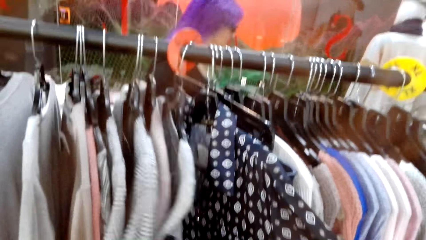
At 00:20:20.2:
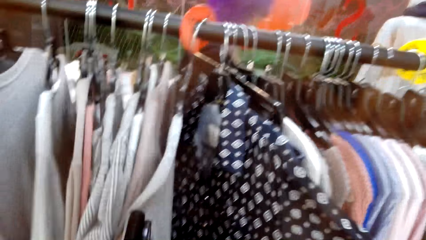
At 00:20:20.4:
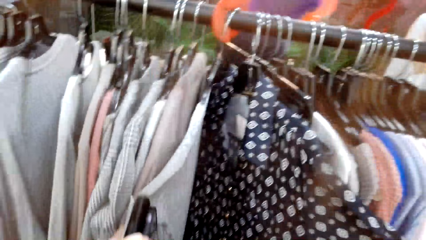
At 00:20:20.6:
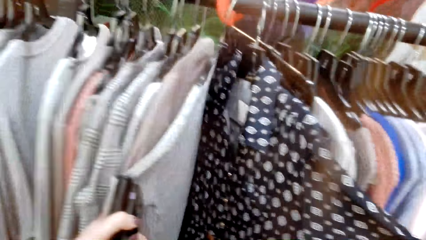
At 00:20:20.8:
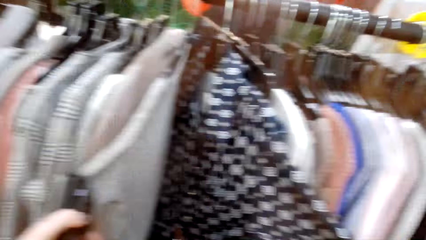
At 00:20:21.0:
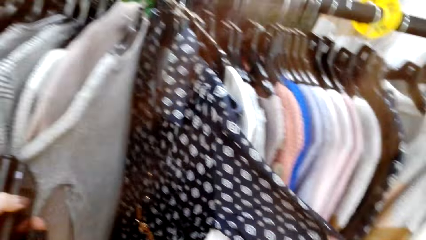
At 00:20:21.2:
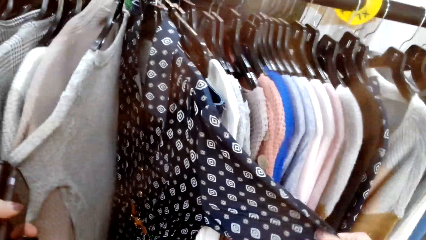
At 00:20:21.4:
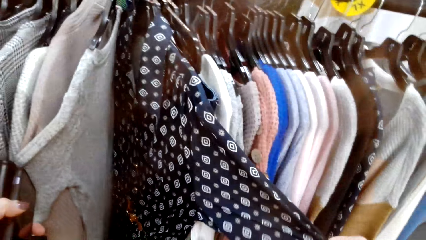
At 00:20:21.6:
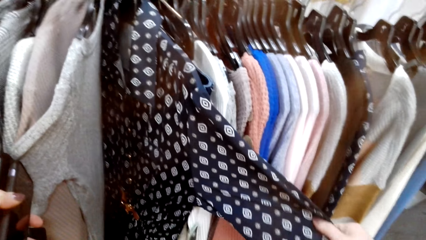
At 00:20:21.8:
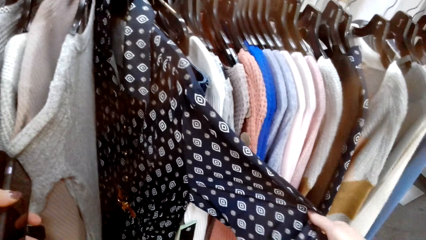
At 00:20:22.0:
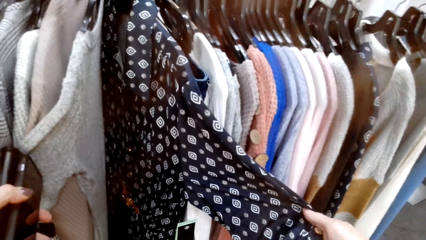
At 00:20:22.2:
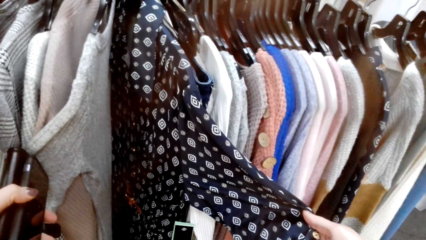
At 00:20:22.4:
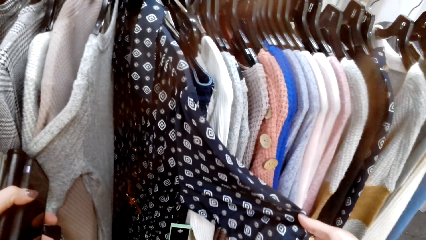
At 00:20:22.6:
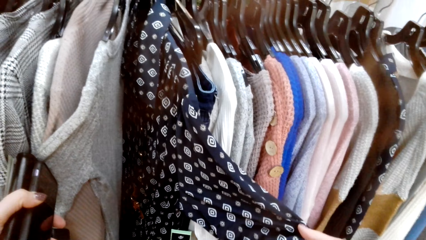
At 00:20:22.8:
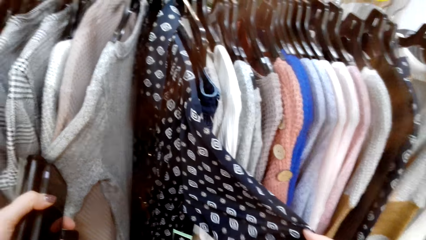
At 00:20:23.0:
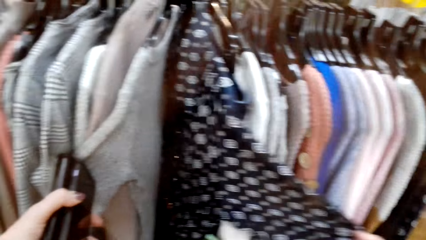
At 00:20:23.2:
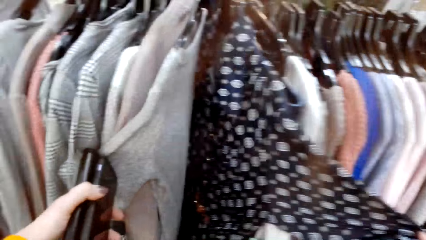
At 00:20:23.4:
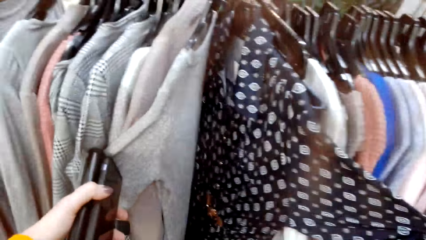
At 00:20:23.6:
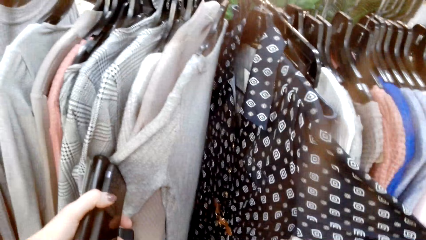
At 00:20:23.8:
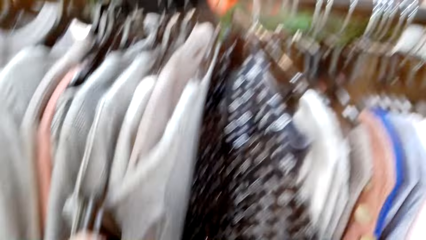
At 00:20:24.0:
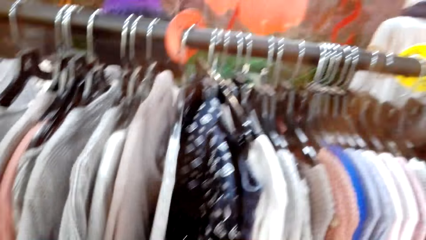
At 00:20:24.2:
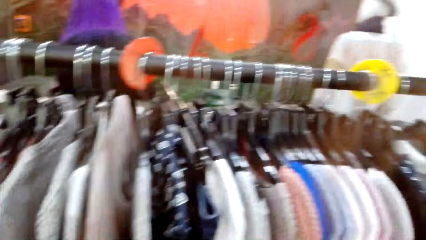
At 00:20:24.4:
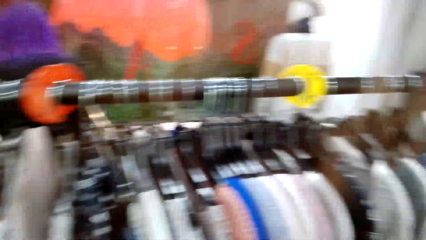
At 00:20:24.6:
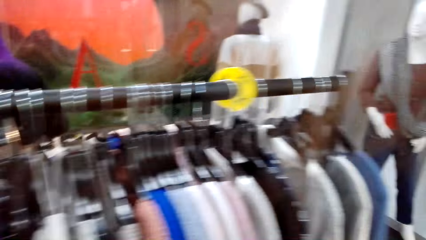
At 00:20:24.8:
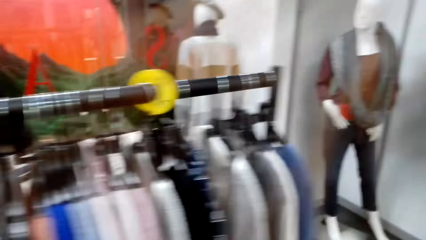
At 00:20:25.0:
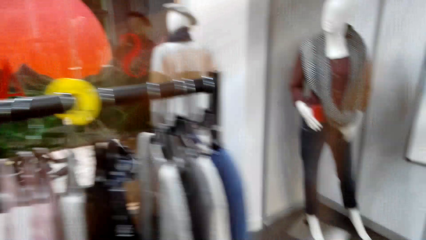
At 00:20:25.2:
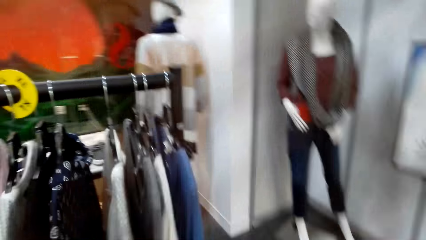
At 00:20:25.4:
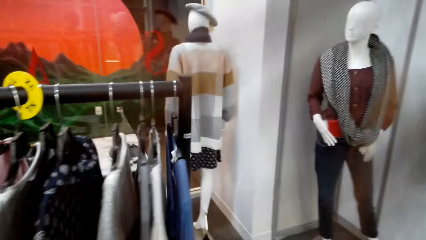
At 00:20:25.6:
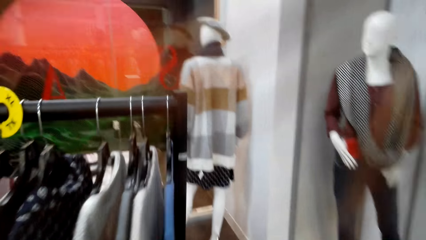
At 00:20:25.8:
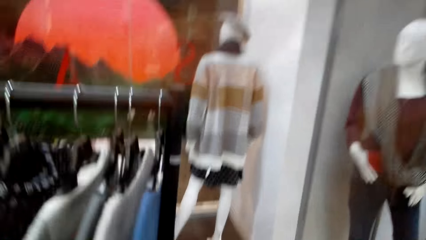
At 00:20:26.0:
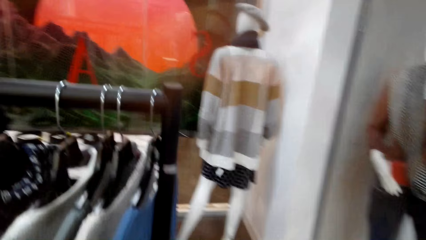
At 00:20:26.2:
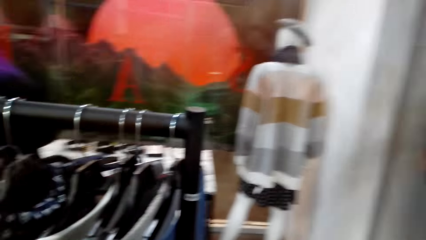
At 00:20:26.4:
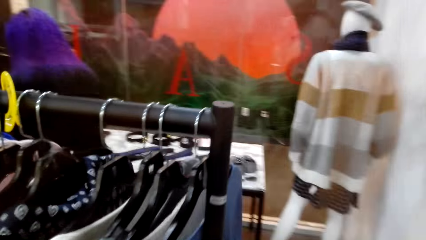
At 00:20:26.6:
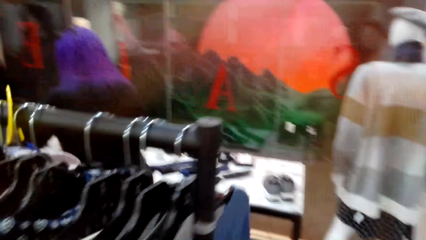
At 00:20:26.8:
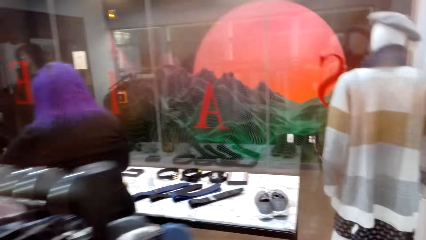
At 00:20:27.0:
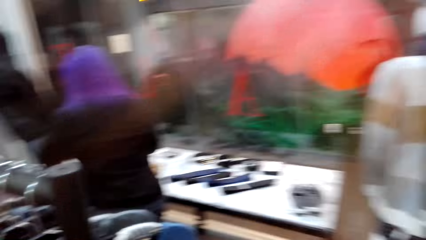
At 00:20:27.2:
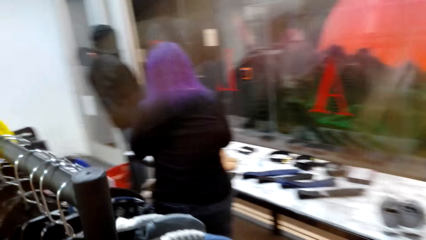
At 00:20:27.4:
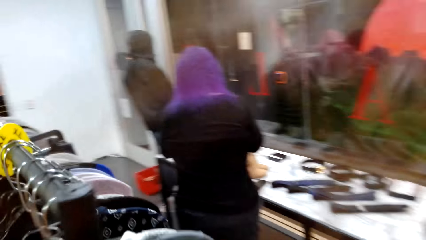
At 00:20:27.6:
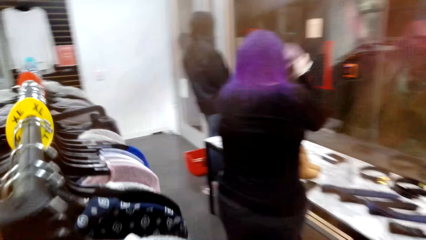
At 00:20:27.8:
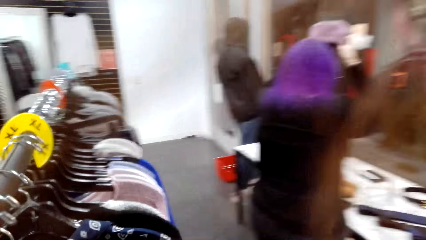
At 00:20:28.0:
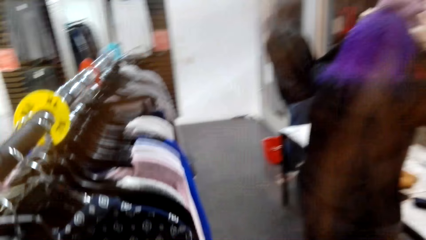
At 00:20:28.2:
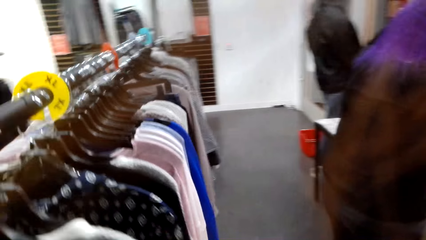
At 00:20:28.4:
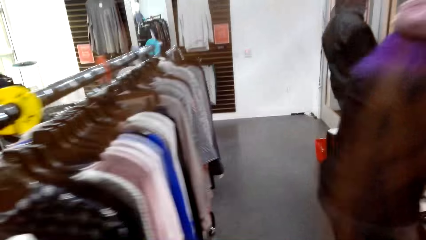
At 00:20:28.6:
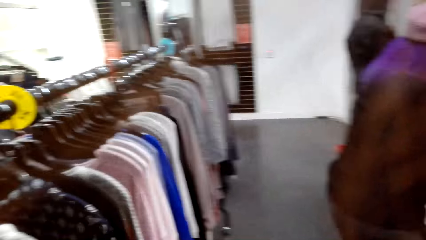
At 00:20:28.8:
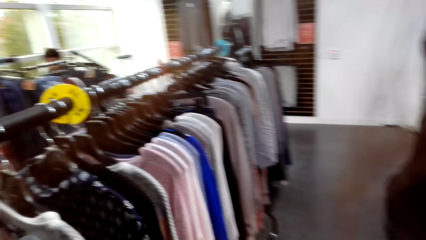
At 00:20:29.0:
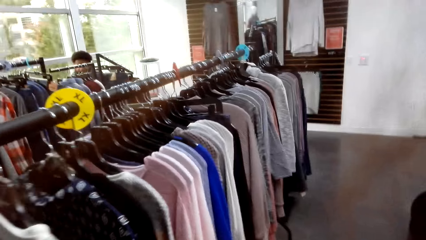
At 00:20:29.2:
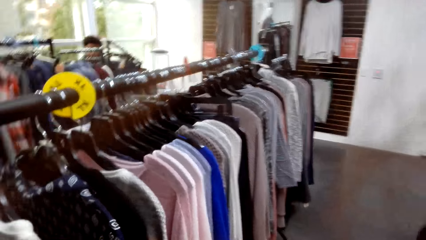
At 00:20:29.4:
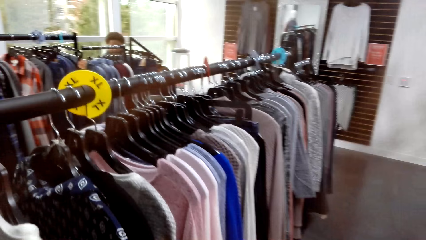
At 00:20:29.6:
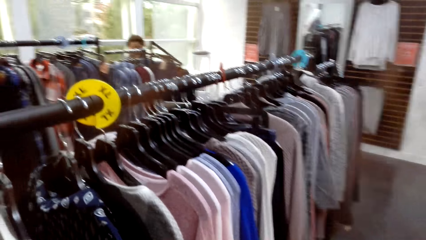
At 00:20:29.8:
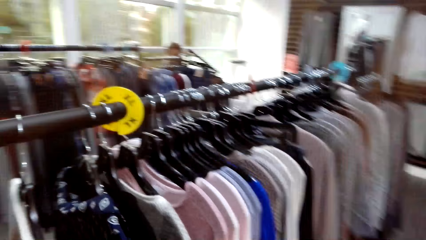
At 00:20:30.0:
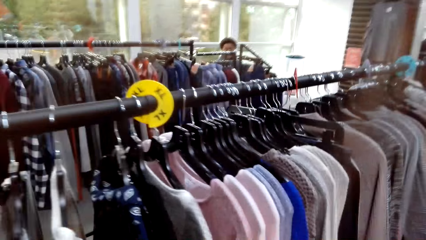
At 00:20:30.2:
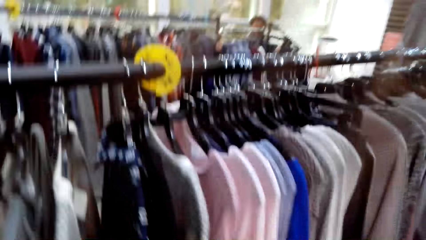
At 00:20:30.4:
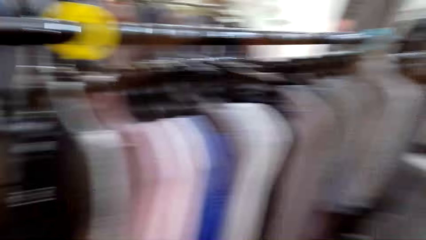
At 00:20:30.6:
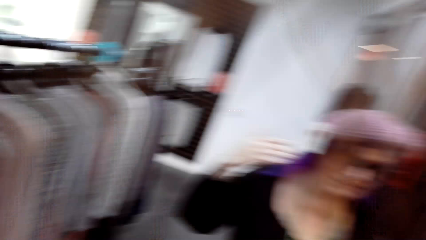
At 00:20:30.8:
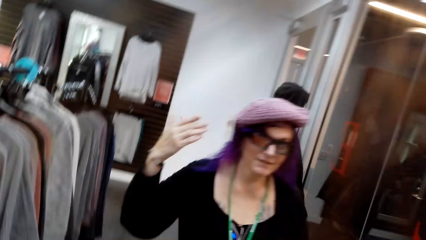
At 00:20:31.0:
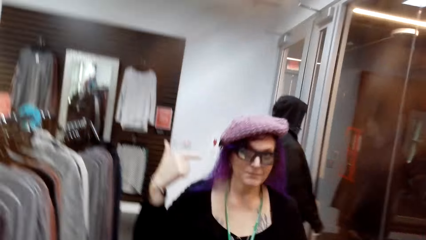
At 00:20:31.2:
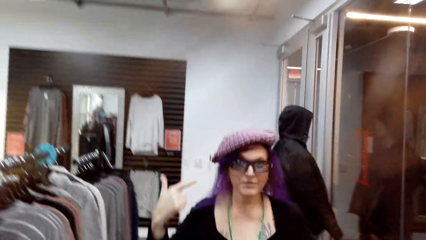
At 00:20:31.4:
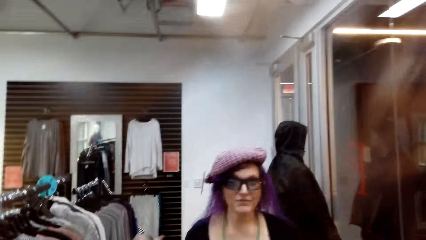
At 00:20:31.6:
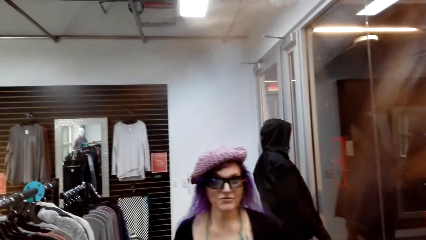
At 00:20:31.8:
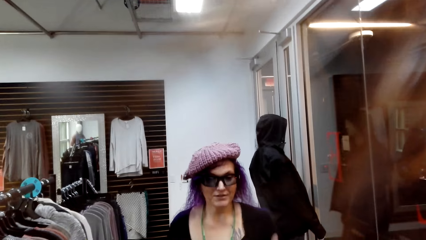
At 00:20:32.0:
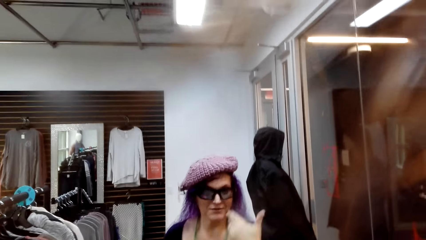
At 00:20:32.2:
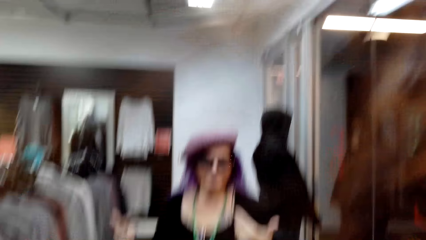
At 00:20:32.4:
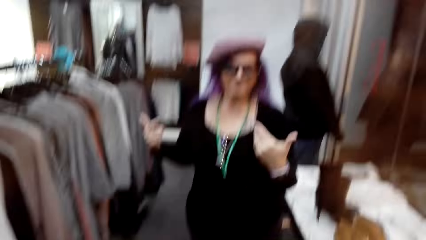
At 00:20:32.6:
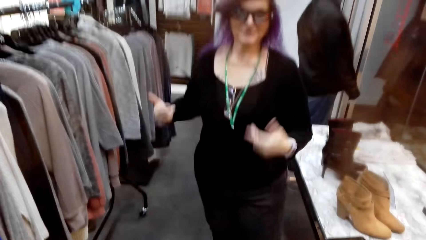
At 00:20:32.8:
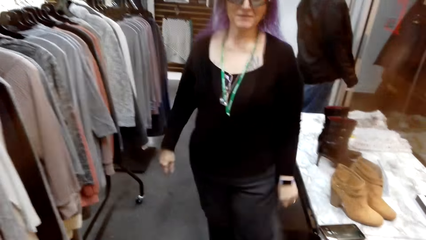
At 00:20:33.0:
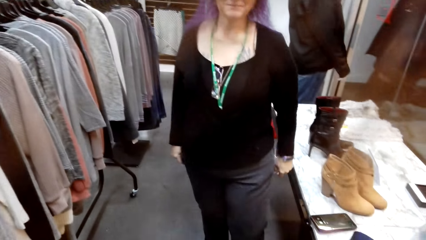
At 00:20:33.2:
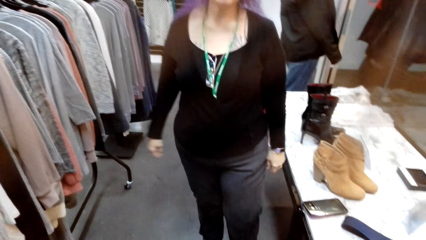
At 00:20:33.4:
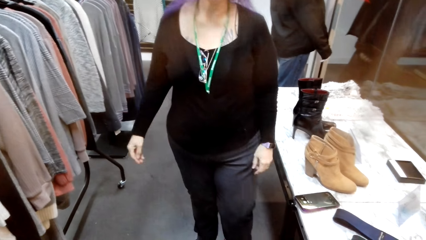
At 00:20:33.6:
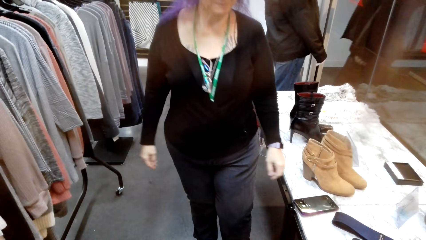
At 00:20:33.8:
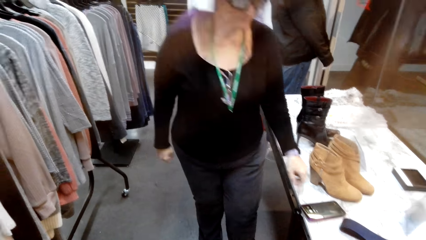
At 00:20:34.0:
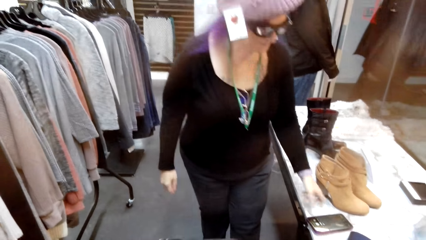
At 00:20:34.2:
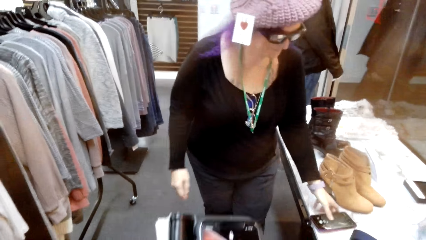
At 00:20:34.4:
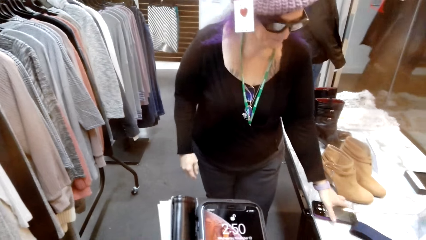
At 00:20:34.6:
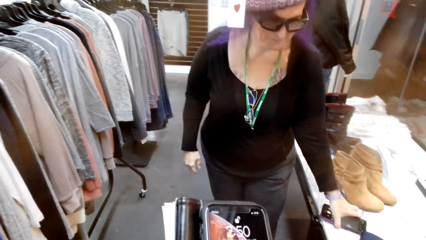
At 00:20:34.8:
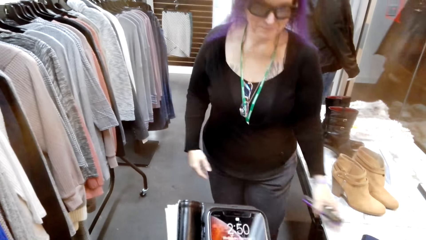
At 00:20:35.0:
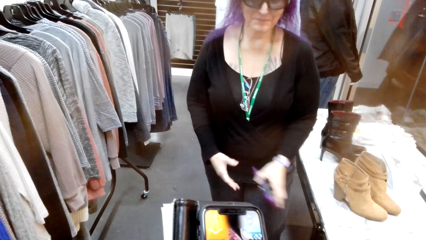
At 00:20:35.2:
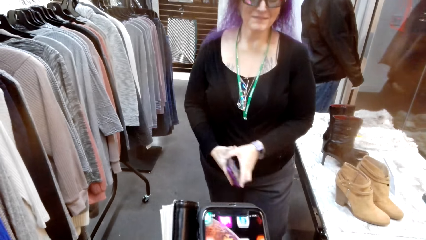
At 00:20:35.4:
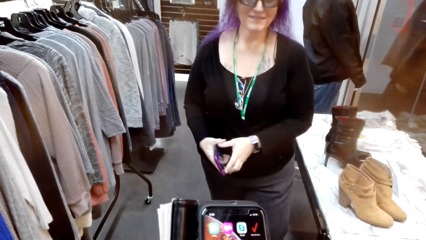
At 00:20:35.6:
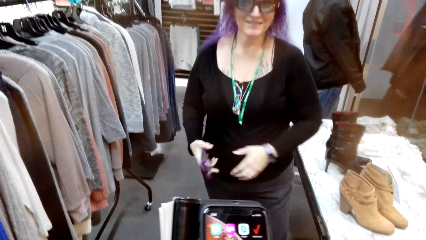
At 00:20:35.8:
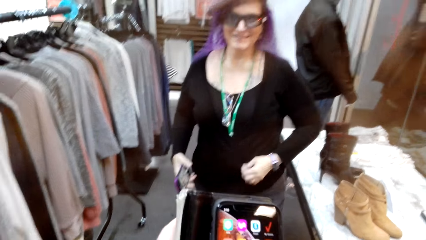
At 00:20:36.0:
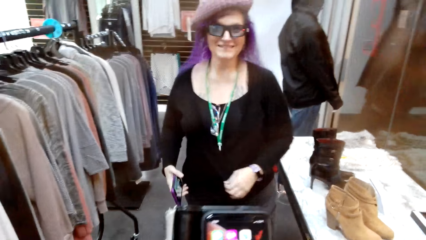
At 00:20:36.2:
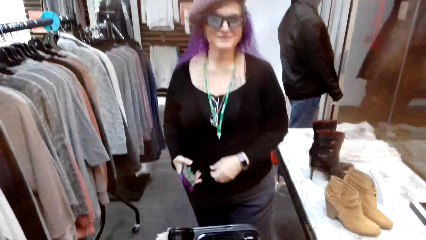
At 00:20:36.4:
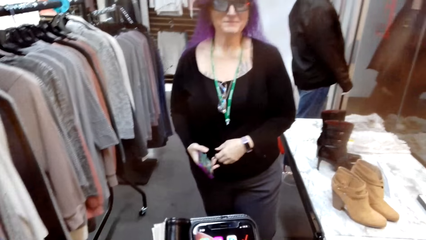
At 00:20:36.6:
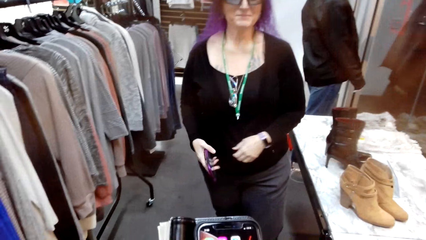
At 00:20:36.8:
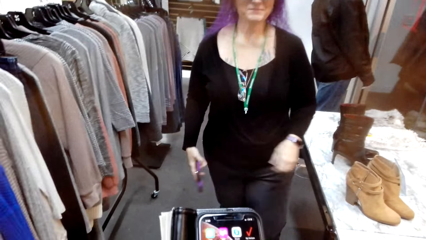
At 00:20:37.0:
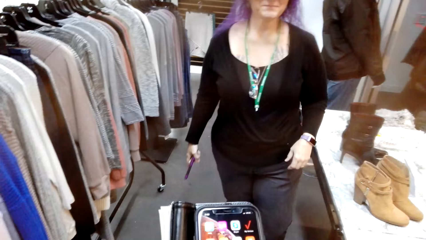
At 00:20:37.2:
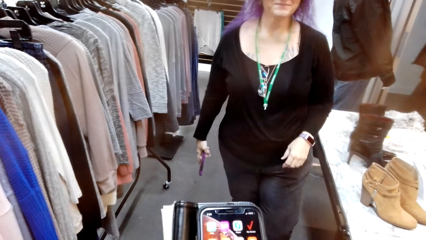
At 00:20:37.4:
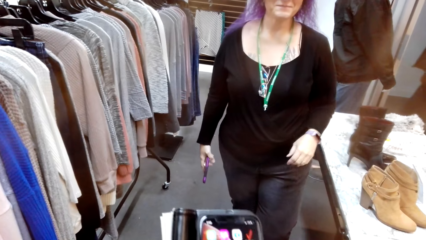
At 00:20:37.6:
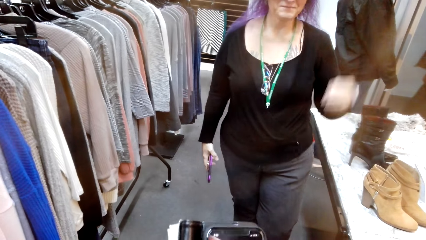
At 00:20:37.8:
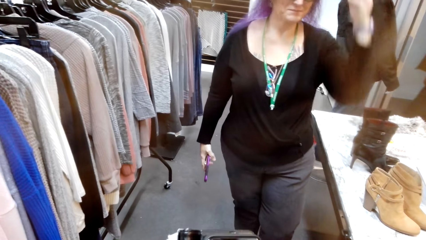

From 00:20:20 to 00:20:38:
The camera wearer speaks to a woman. She touches a white cloth on the hanger. She checks the hanged clothes. She looks at a checked shirt. She touches a white sweater with her right hand. She touches the checked shirt on the hanger. She walks around the supermarket. She looks at the hanged clothes. She looks at the woman. The woman gestures with her hands. The woman looks at the camera wearer and speaks to the camera wearer. The woman gestures with her hands again. The camera wearer speaks to the woman. The woman picks her phone from the table. The camera wearer uses the phone. She speaks to the woman. The woman holds the phone with both her hands. The camera wearer uses the phone. The woman passes the phone to her right hand. The camera wearer holds the phone with both hands.
